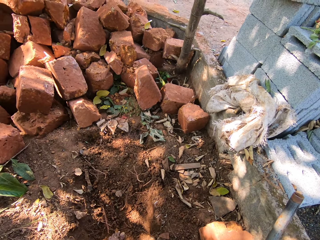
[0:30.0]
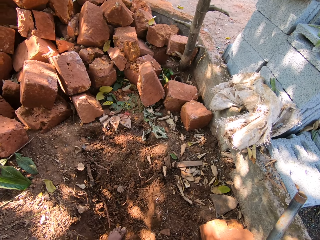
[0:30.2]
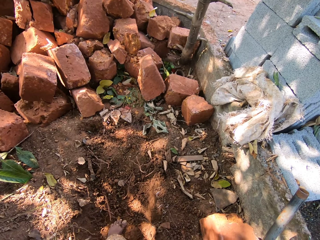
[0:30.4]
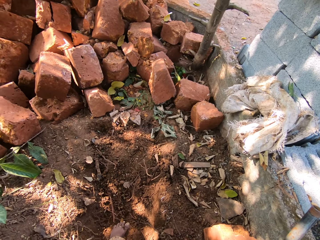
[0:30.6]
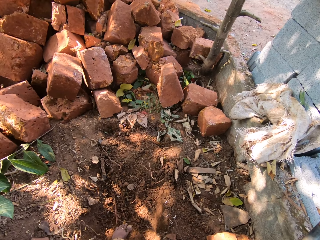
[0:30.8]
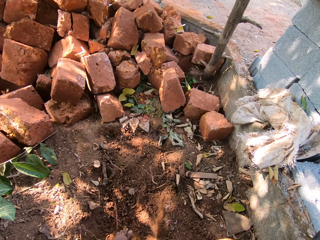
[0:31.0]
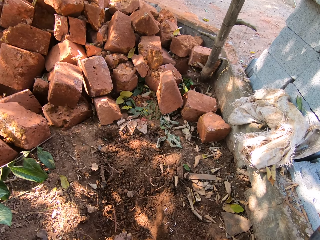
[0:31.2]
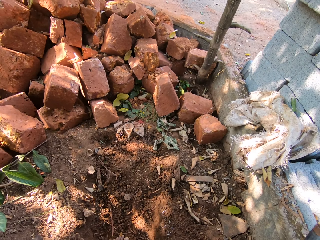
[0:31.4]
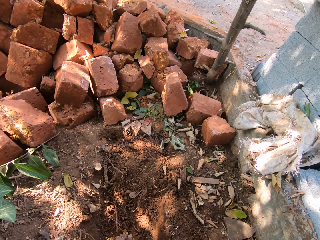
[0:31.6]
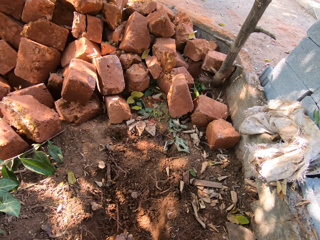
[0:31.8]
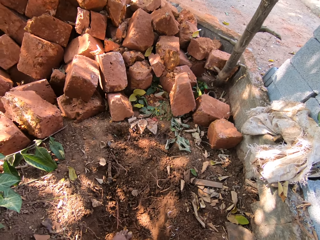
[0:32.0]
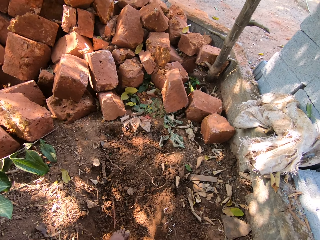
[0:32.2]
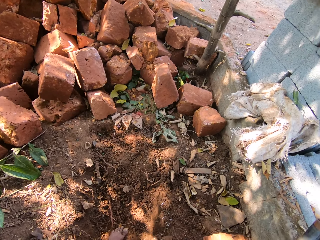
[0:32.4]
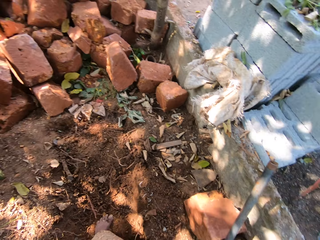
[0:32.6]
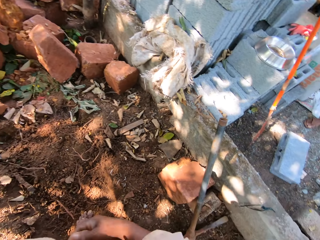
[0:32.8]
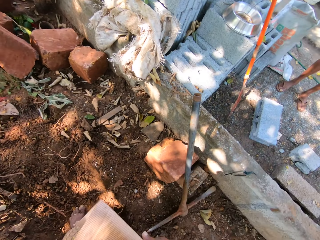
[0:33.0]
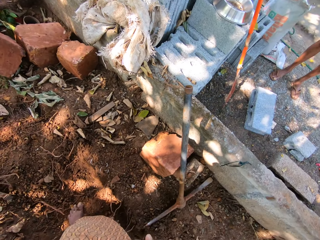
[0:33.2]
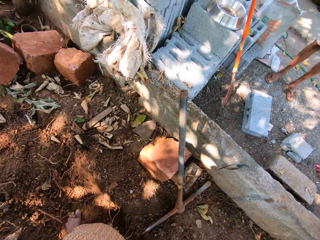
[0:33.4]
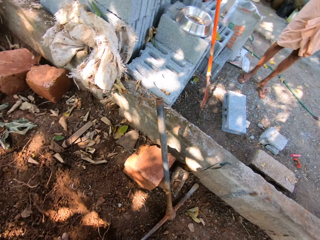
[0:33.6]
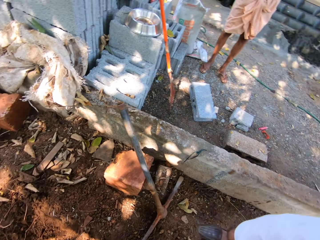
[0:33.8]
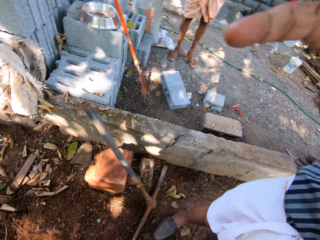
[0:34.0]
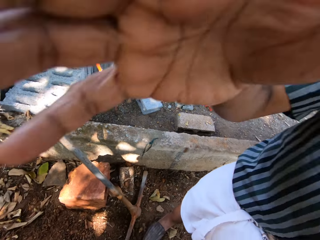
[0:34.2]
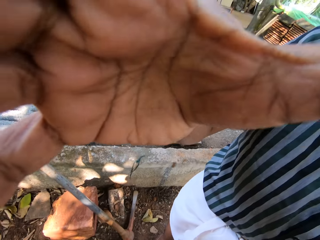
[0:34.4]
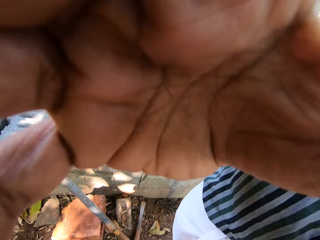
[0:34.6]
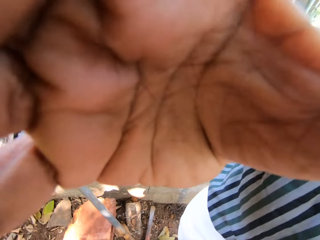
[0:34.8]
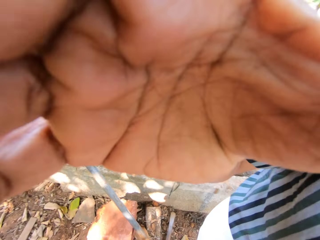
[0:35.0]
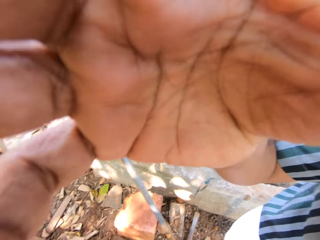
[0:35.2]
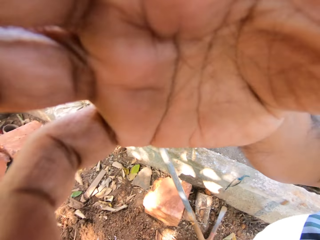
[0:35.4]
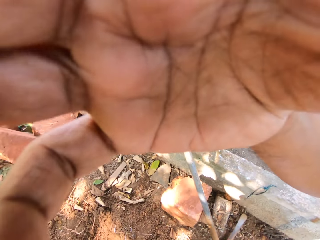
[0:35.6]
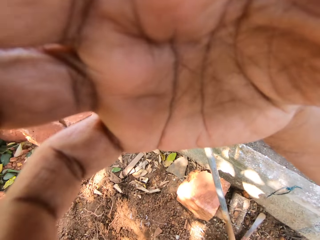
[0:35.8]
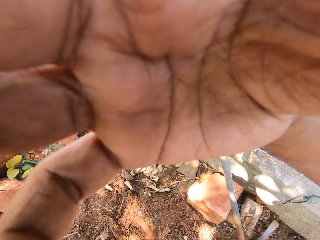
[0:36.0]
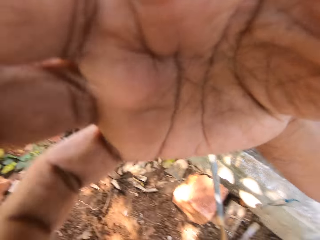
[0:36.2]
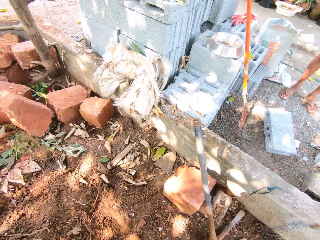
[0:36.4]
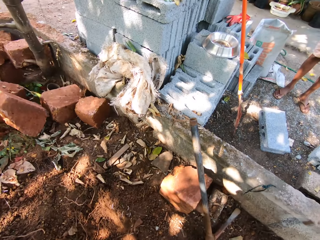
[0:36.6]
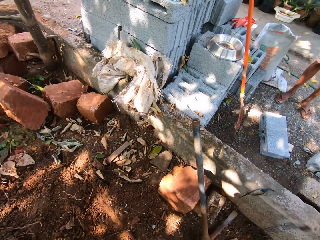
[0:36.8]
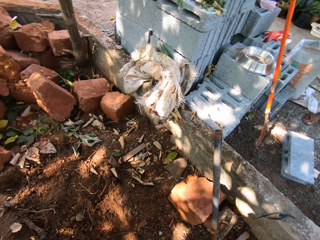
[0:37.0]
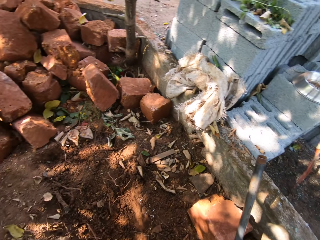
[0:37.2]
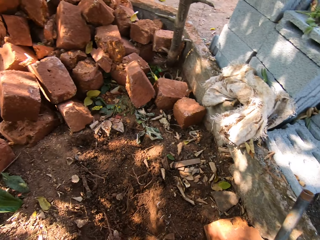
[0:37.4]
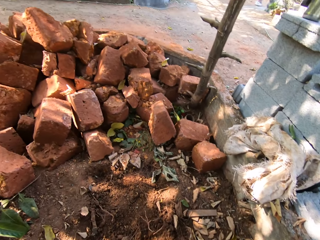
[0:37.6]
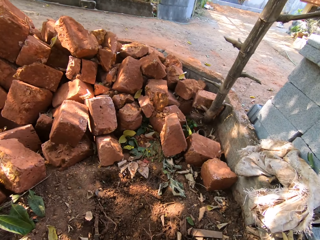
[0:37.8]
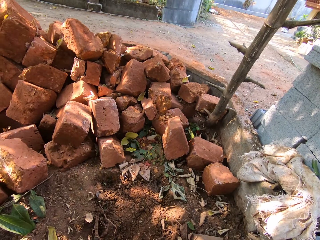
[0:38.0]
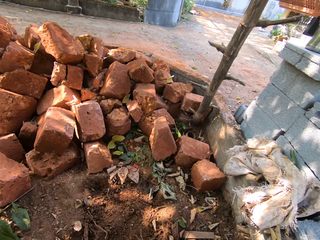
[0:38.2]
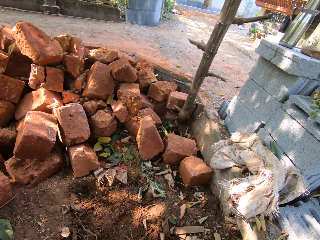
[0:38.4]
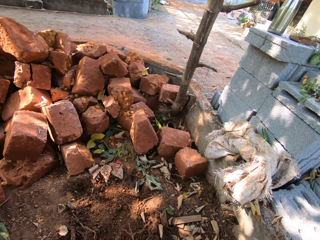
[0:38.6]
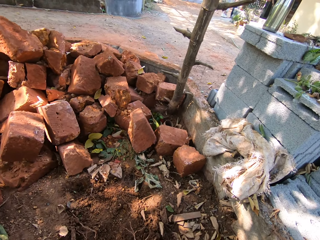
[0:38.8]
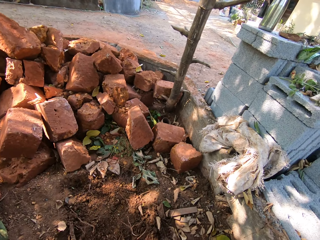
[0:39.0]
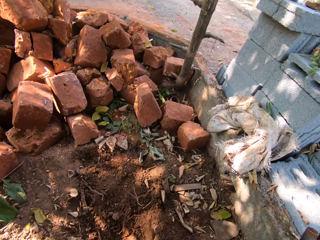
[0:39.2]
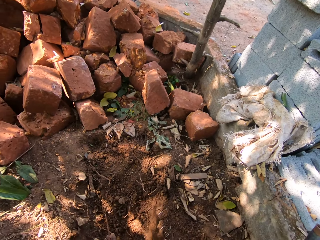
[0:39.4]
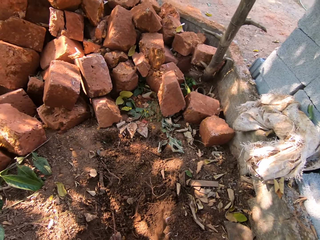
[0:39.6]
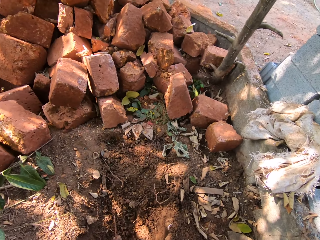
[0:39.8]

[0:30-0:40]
The camera wearer touches his clothes with his right hand. A man talks to the camera wearer. The man touches the camera wearer's face with his right hand and adjusts the camera wearer's camera. The camera wearer looks around.

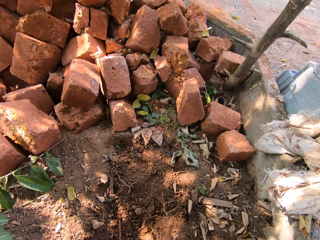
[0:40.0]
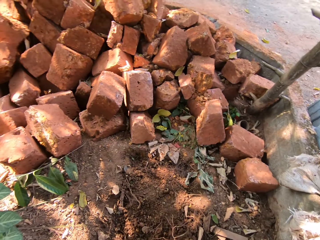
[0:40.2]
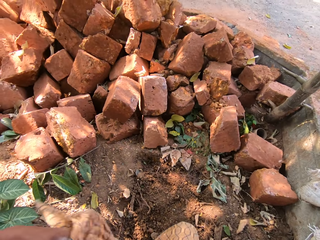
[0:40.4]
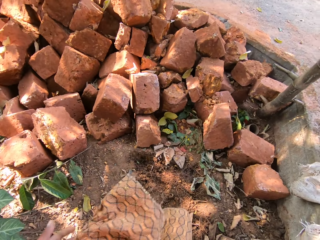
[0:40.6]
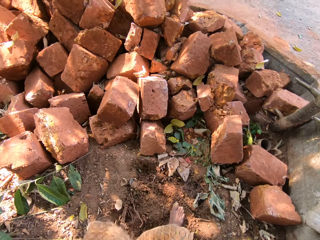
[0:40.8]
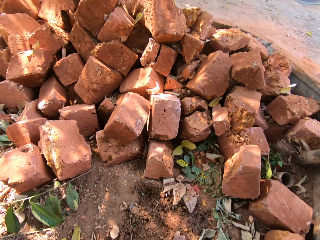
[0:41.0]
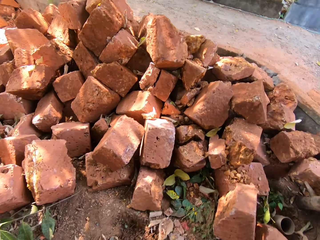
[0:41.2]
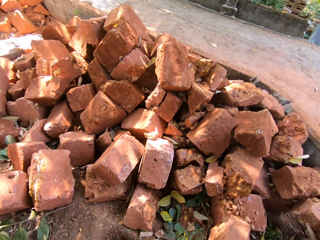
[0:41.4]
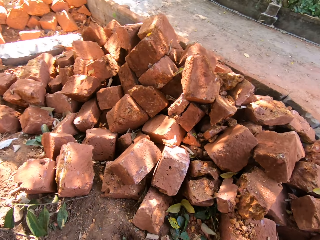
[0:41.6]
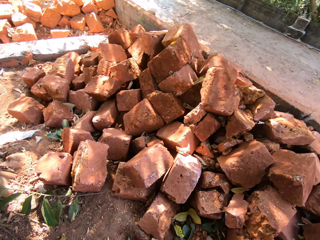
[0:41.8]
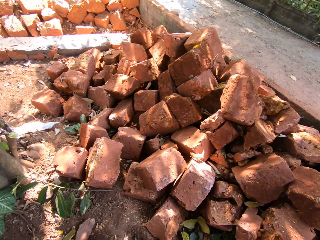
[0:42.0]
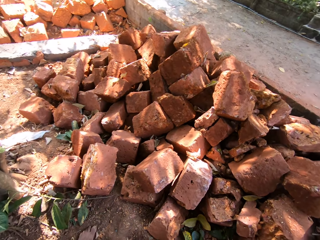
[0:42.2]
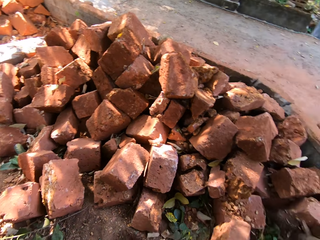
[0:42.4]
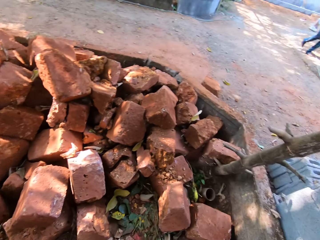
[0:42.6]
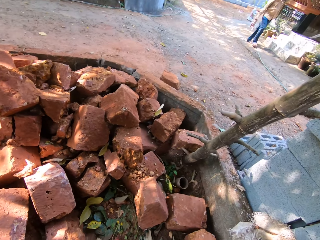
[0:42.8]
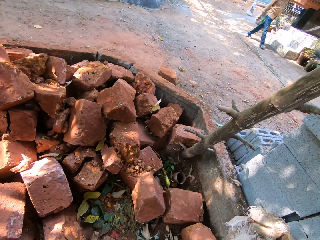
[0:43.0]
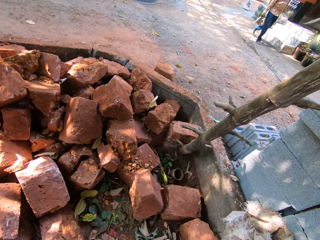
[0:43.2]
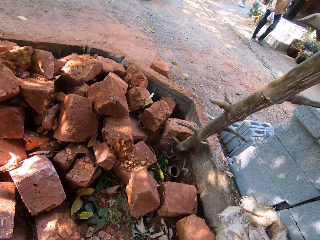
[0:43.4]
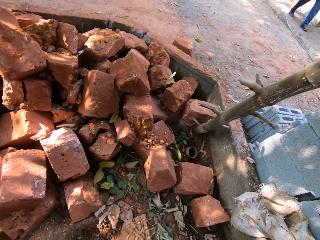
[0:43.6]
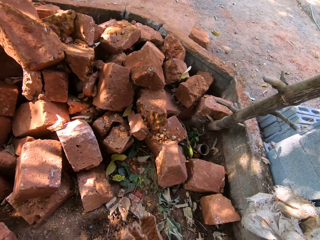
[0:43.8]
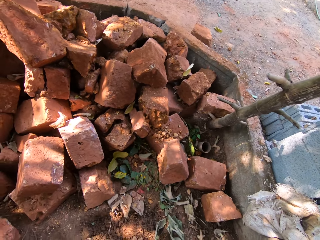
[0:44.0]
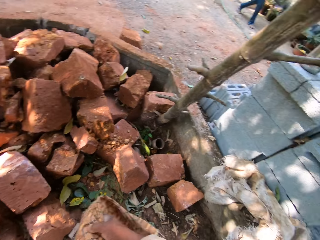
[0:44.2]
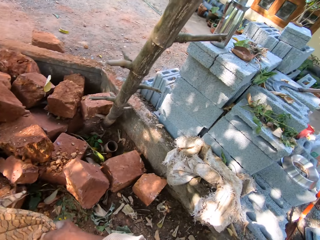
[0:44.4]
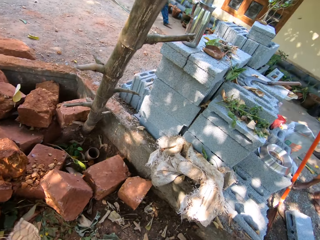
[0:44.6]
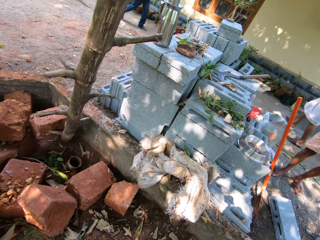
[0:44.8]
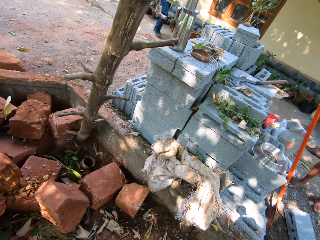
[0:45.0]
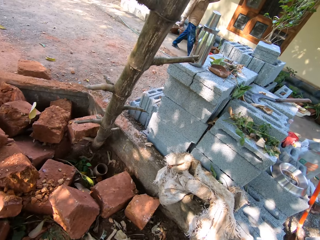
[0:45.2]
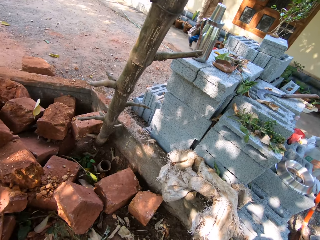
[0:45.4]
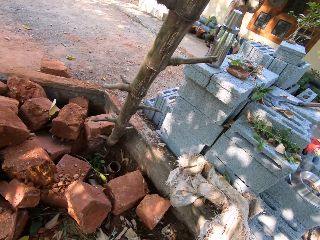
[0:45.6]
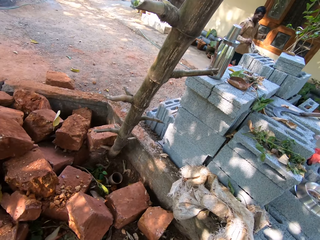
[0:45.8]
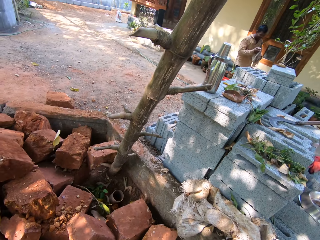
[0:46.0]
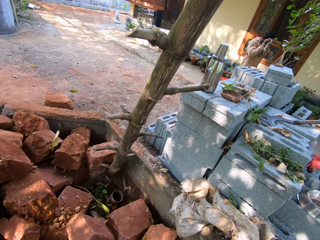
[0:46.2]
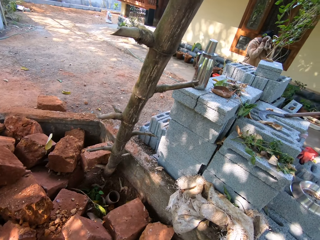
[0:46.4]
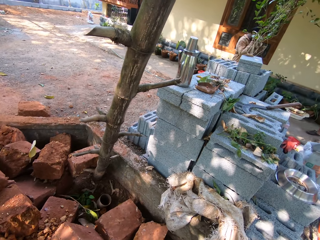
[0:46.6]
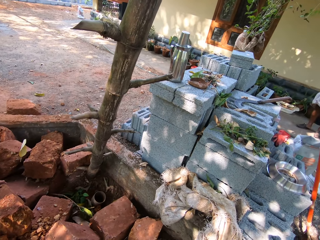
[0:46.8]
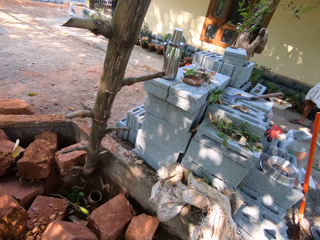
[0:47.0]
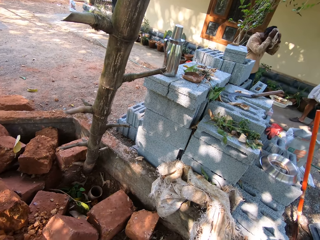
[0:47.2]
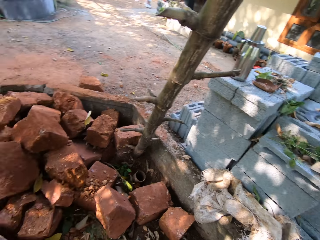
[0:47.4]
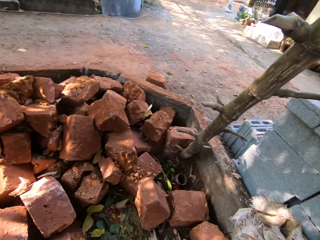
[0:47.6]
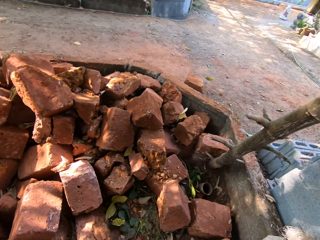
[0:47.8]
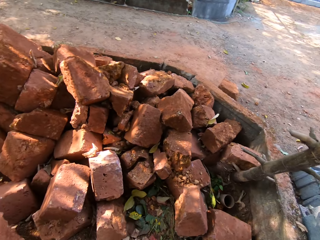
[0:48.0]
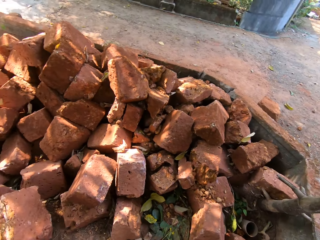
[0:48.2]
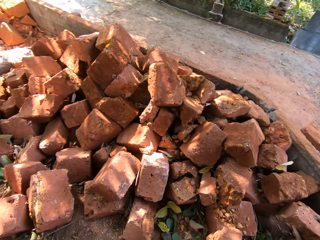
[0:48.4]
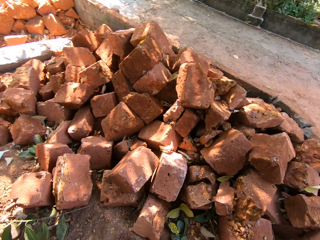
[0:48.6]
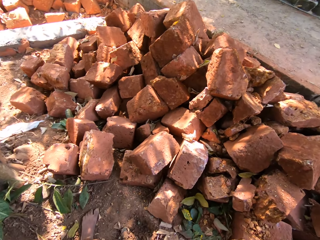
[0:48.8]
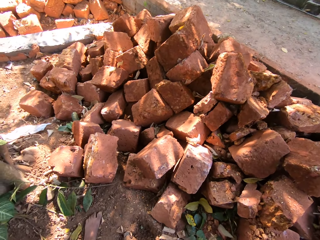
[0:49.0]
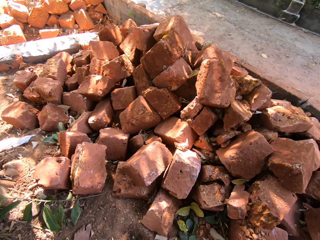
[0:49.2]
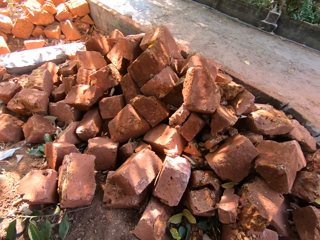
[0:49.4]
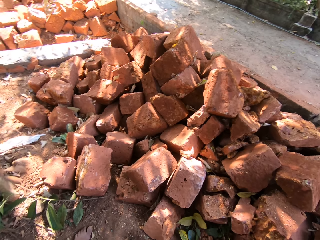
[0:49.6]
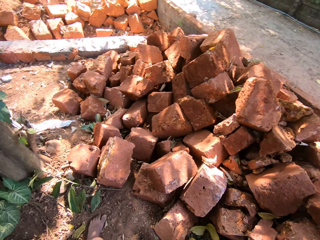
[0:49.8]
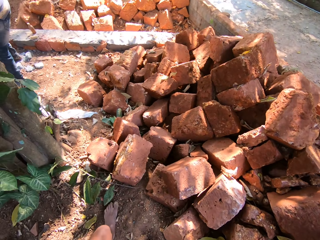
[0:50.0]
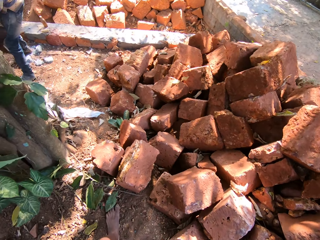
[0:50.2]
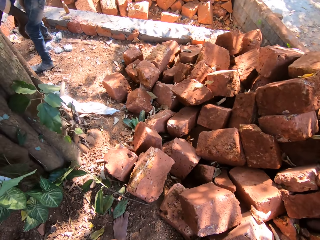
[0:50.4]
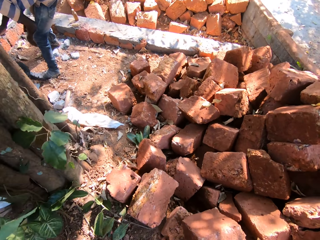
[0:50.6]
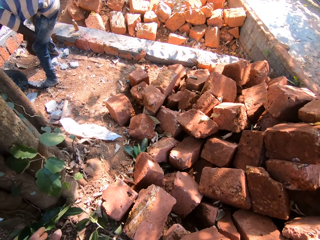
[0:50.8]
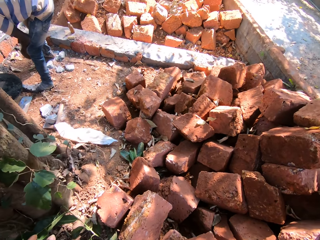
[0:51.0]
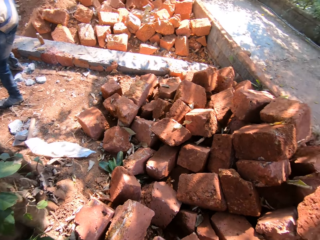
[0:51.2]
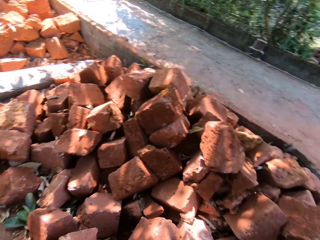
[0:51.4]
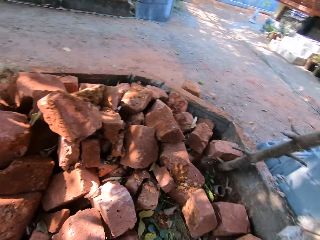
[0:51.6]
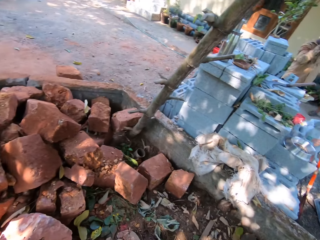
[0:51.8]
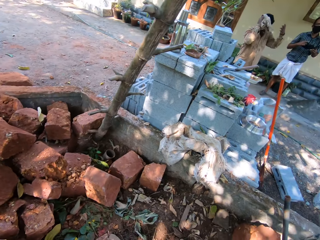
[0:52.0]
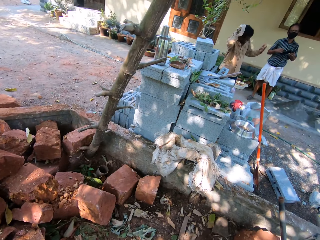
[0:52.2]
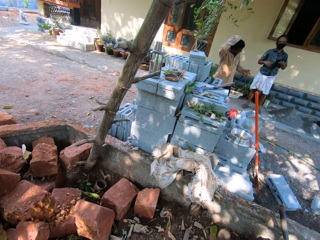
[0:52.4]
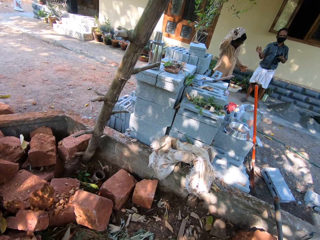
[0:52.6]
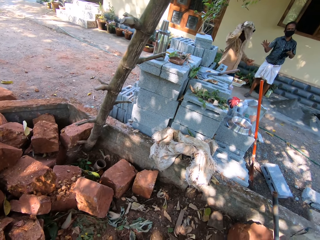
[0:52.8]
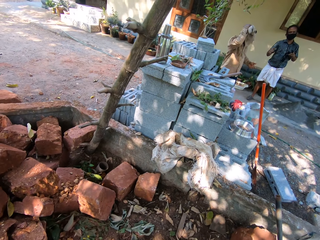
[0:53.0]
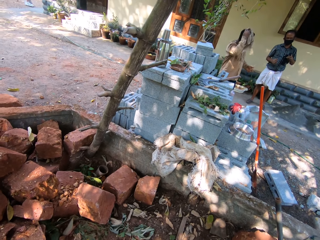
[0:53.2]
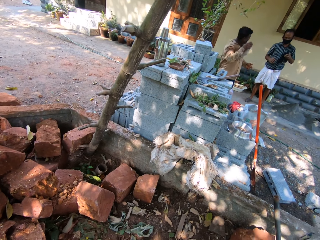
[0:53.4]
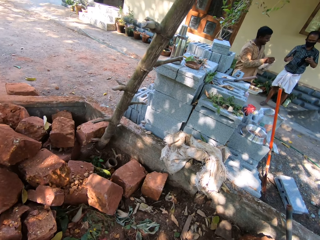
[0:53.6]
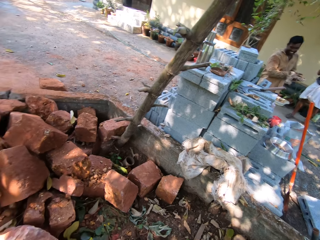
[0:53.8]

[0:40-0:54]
The camera wearer walks towards the pile of bricks. A man walks at the construction site. The man holds a piece of cloth with his right hand. The camera wearer ties the cloth around his waist with both hands. He looks around. He interacts with the man at the construction site. He talks to another man. The first man rubs his hair with the piece of cloth in both hands. The other man talks to the camera wearer. The camera wearer talks to the other man. A third man places his left arm on his left thigh. The camera wearer turns around. The second man talks to the camera wearer. The camera wearer interacts with the second man and the first man at the construction site. The first man rubs his hair with the piece of cloth in his right hand. The second man holds the camera strap with his left hand and gesticulates with his right hand.
